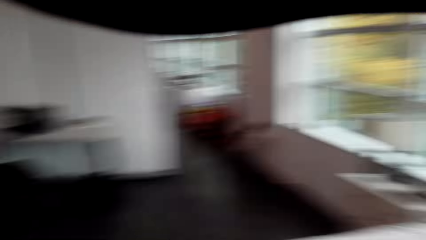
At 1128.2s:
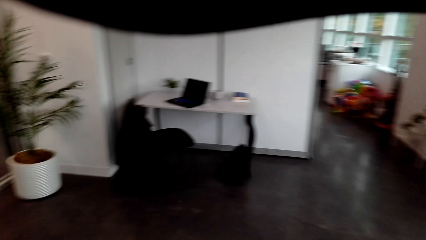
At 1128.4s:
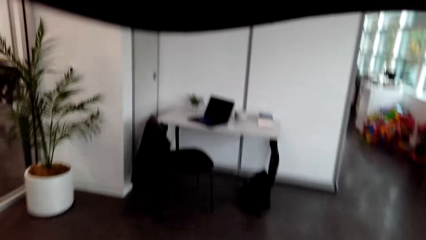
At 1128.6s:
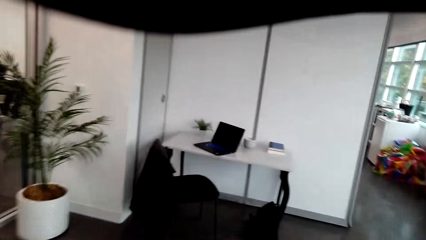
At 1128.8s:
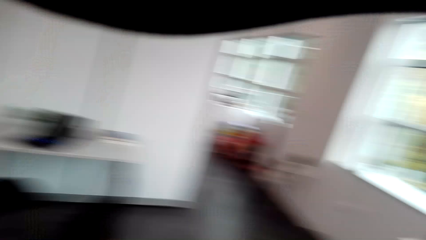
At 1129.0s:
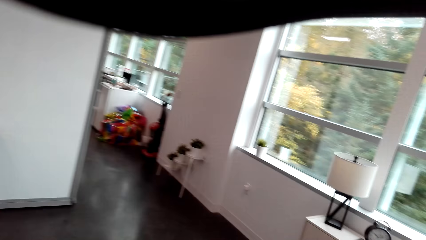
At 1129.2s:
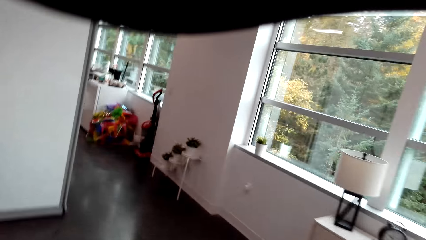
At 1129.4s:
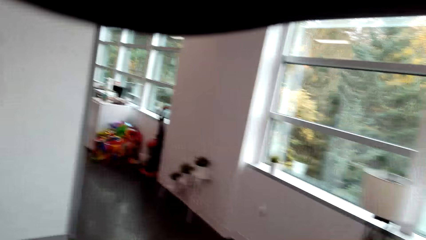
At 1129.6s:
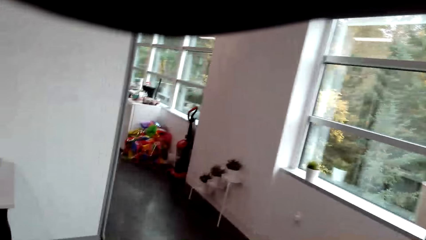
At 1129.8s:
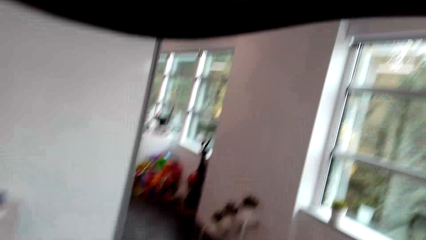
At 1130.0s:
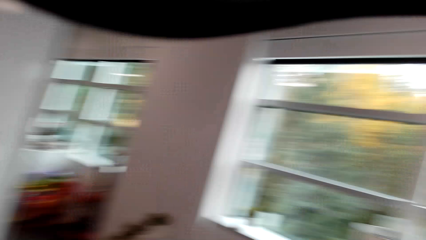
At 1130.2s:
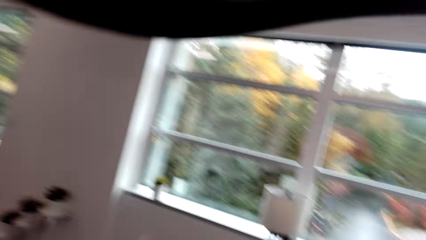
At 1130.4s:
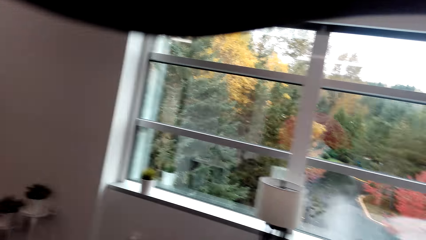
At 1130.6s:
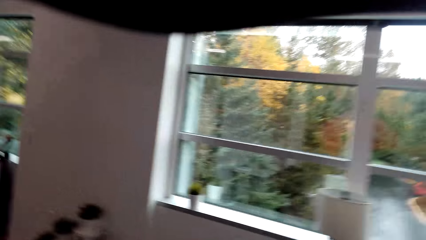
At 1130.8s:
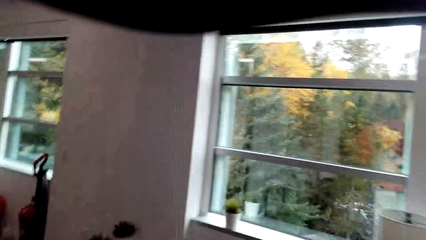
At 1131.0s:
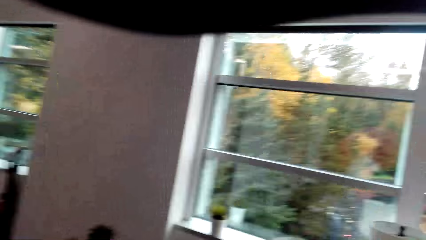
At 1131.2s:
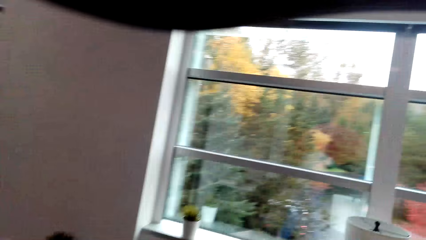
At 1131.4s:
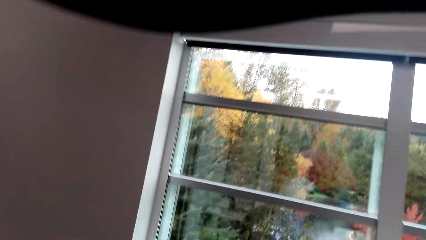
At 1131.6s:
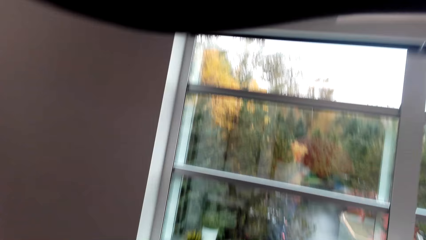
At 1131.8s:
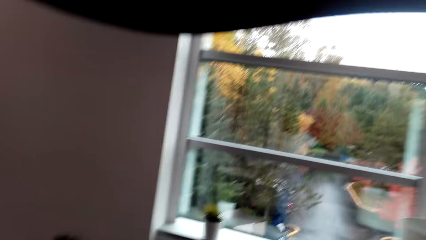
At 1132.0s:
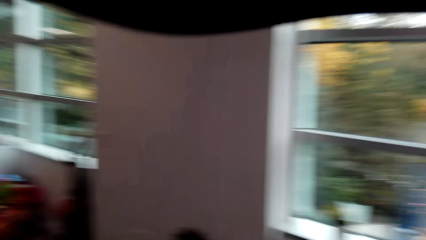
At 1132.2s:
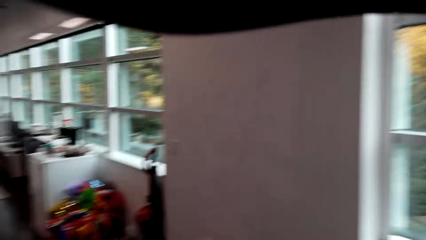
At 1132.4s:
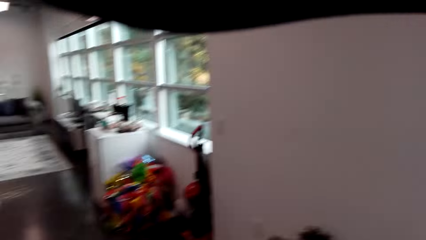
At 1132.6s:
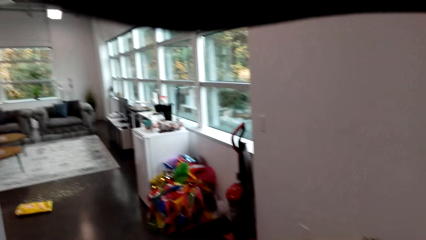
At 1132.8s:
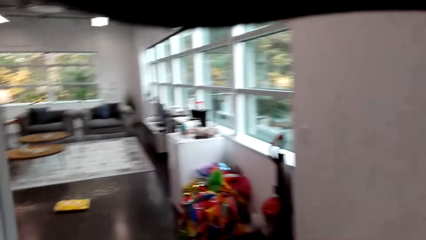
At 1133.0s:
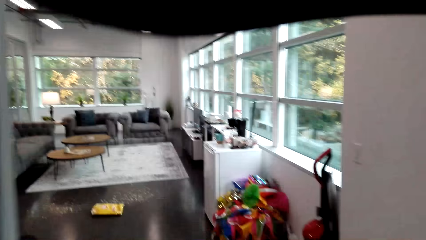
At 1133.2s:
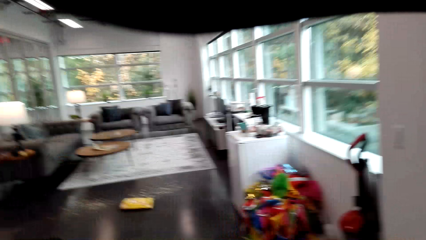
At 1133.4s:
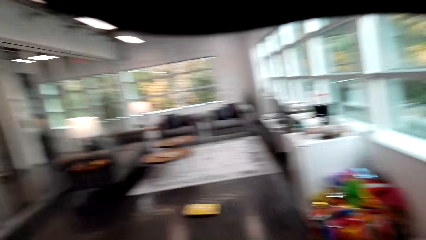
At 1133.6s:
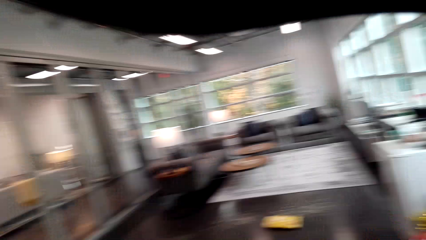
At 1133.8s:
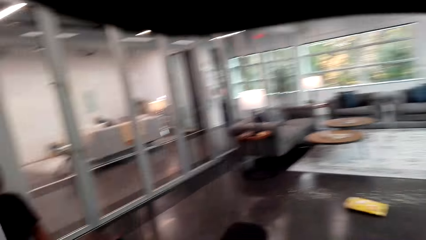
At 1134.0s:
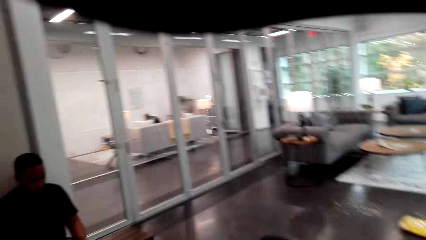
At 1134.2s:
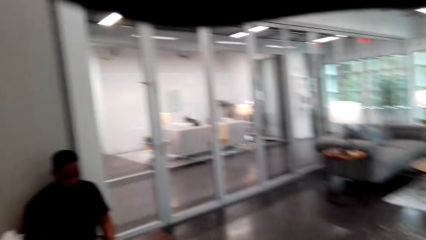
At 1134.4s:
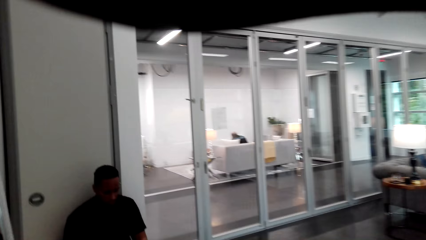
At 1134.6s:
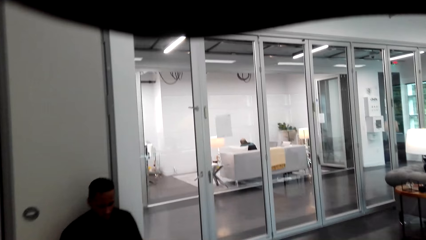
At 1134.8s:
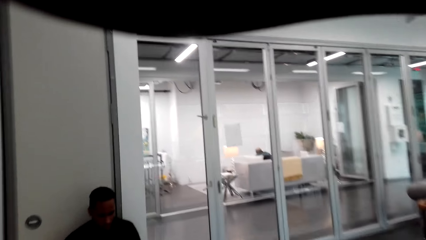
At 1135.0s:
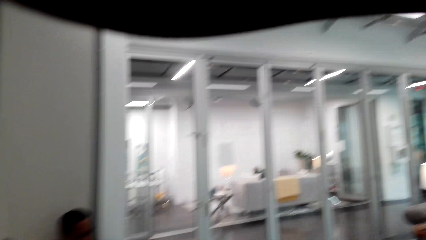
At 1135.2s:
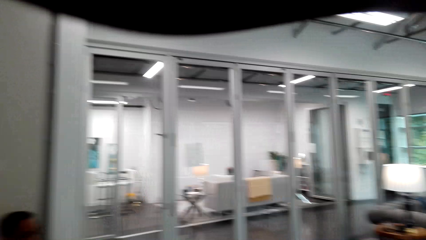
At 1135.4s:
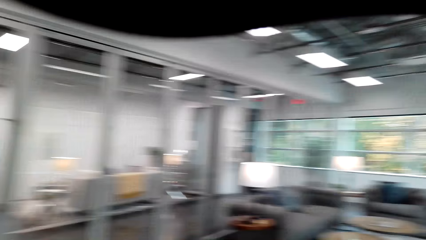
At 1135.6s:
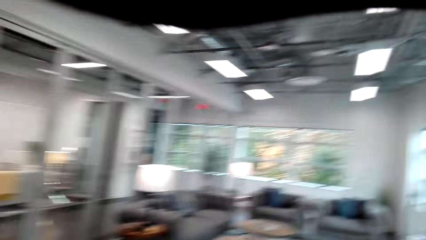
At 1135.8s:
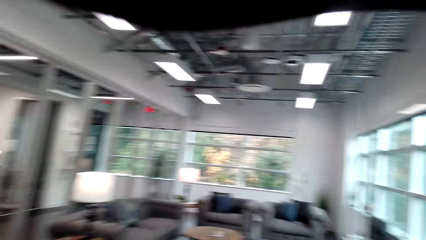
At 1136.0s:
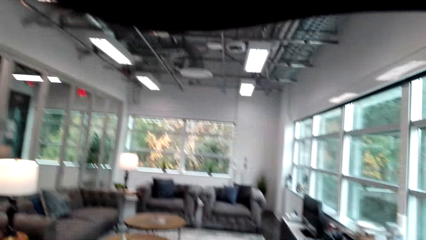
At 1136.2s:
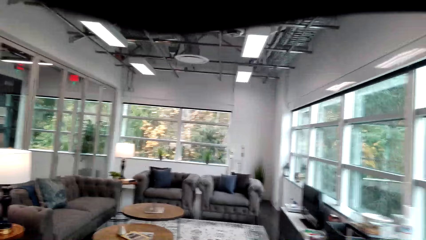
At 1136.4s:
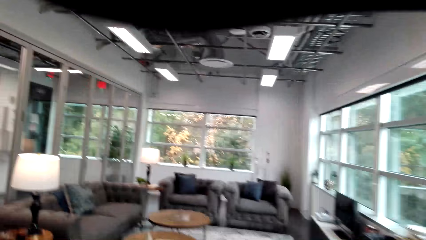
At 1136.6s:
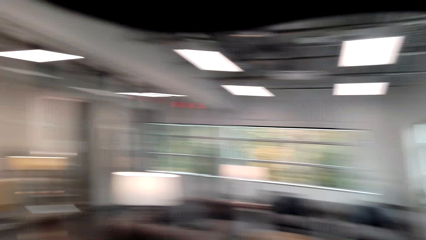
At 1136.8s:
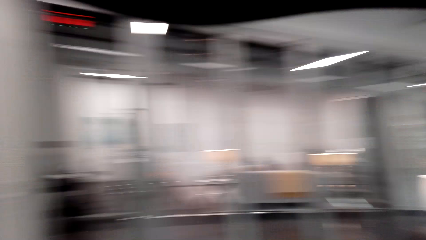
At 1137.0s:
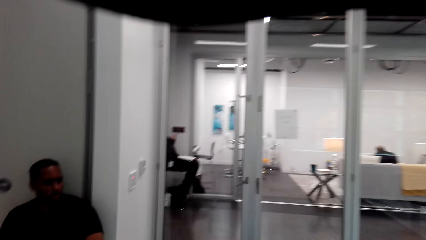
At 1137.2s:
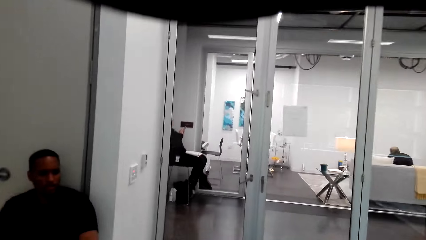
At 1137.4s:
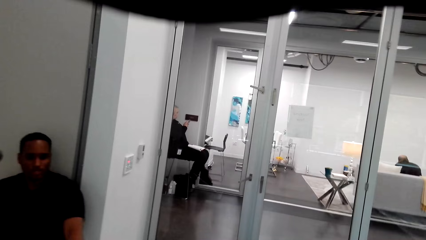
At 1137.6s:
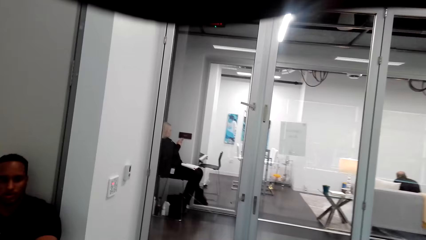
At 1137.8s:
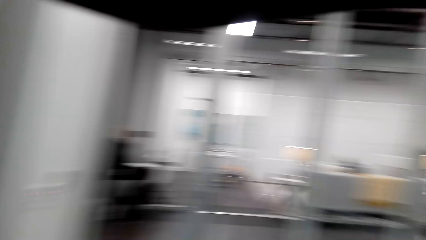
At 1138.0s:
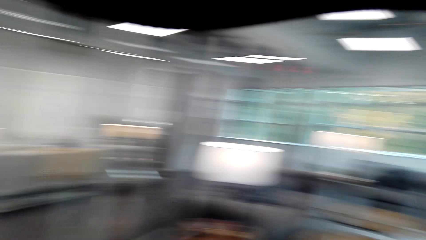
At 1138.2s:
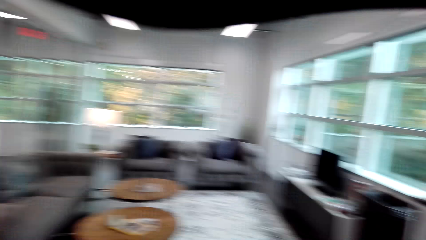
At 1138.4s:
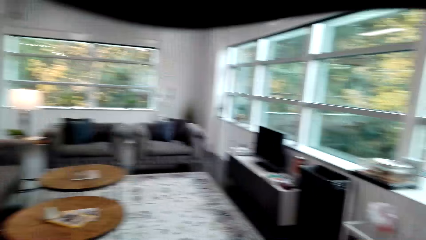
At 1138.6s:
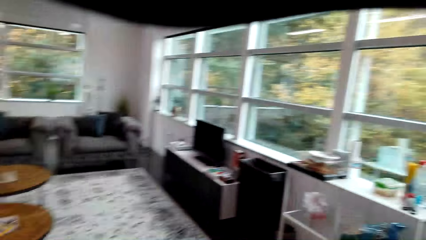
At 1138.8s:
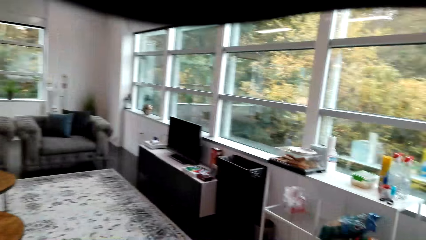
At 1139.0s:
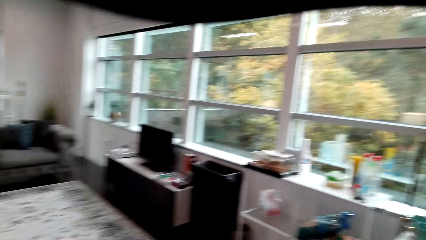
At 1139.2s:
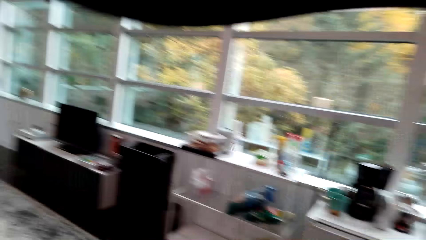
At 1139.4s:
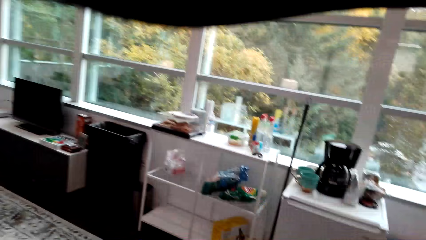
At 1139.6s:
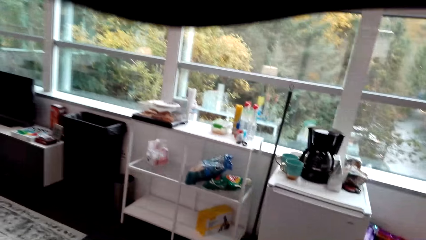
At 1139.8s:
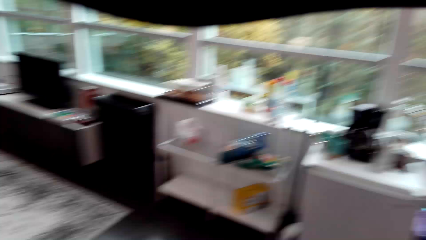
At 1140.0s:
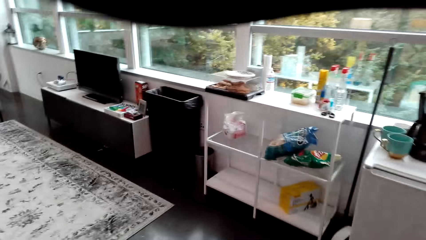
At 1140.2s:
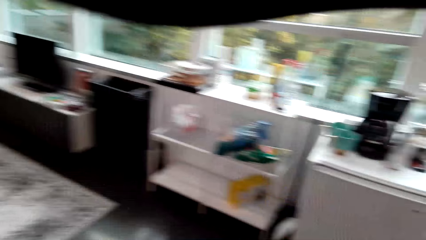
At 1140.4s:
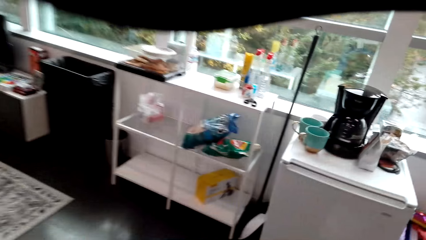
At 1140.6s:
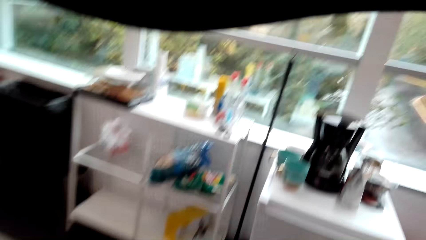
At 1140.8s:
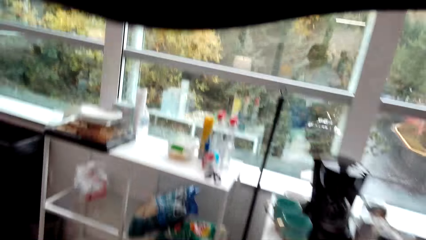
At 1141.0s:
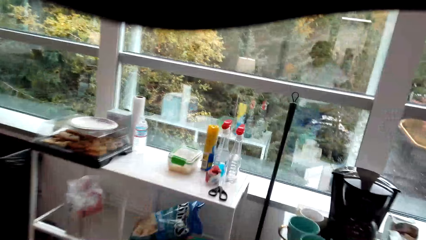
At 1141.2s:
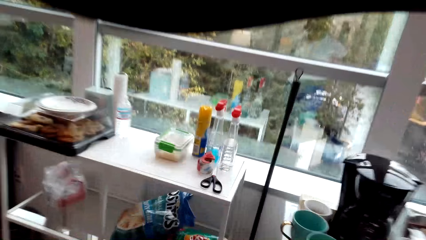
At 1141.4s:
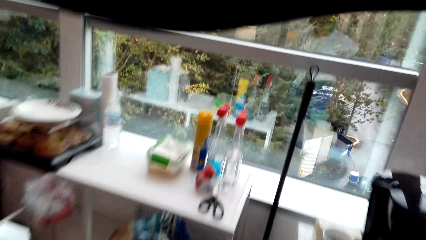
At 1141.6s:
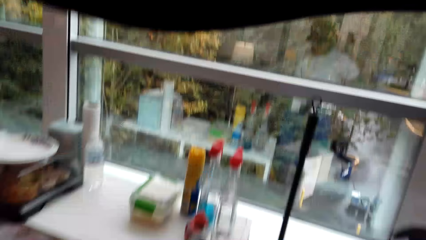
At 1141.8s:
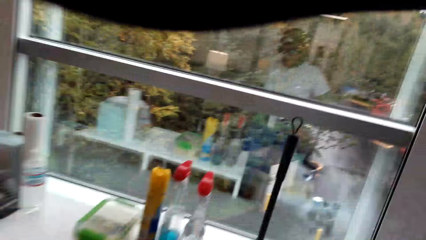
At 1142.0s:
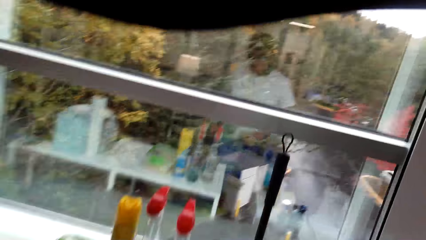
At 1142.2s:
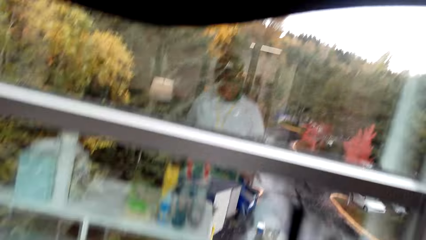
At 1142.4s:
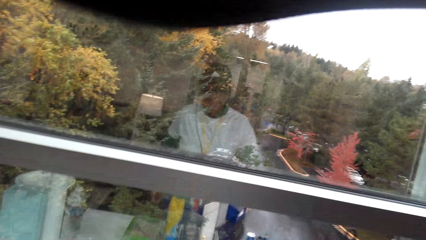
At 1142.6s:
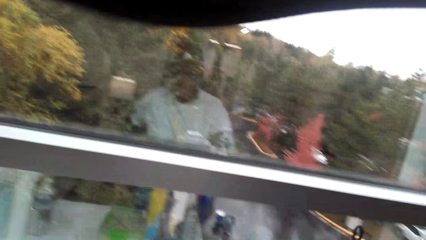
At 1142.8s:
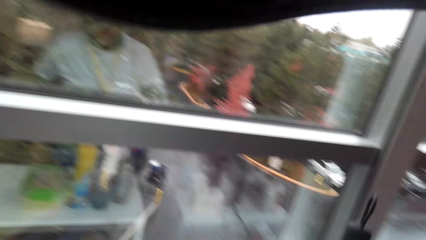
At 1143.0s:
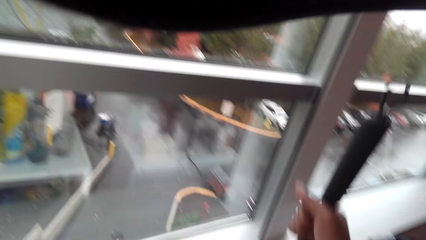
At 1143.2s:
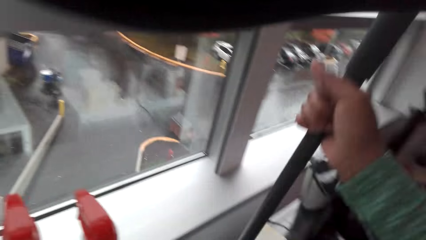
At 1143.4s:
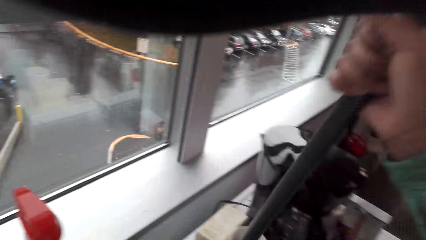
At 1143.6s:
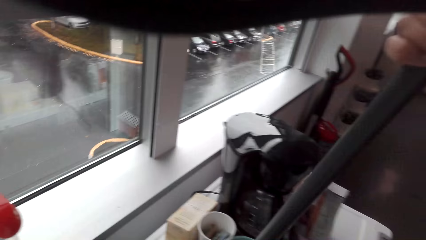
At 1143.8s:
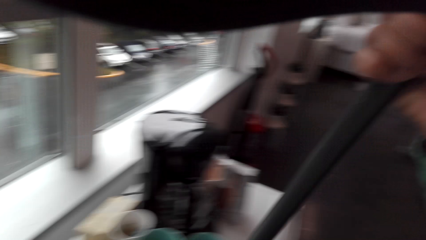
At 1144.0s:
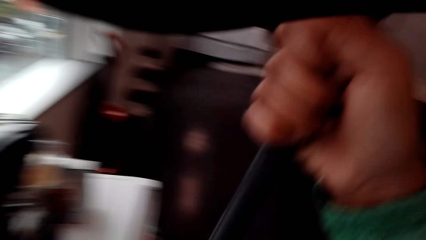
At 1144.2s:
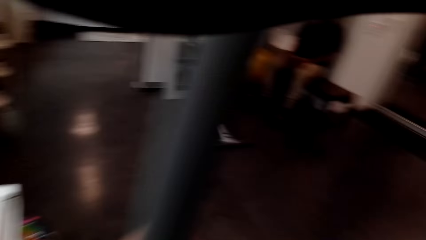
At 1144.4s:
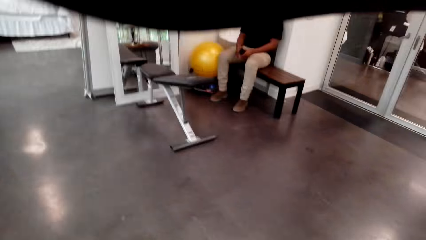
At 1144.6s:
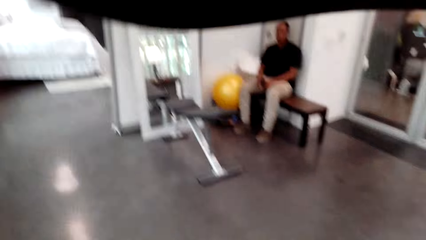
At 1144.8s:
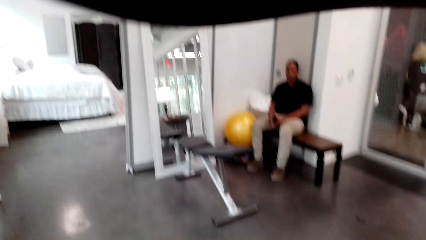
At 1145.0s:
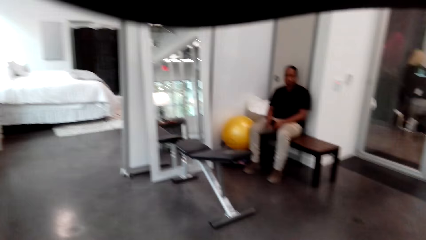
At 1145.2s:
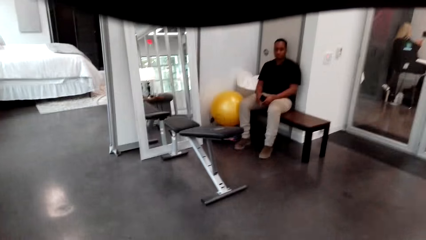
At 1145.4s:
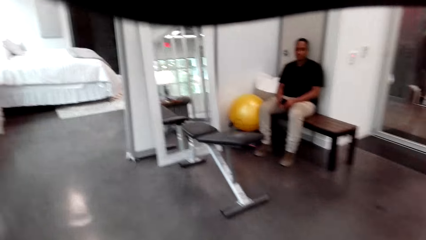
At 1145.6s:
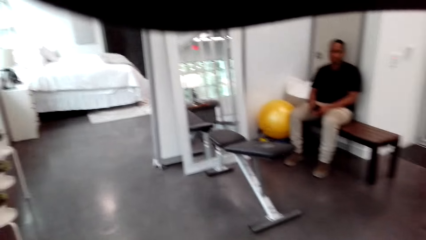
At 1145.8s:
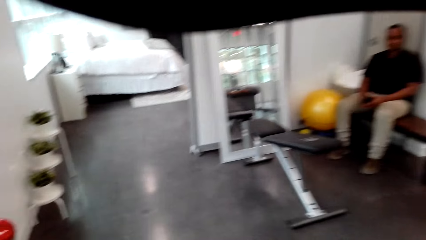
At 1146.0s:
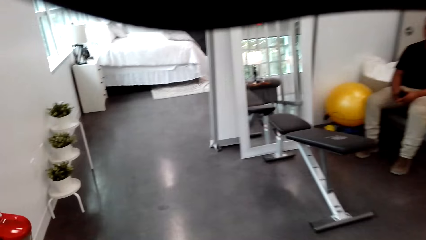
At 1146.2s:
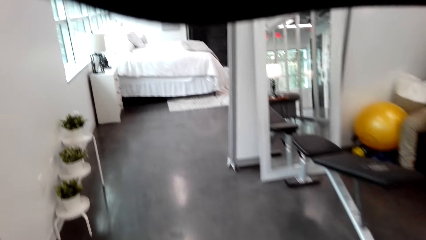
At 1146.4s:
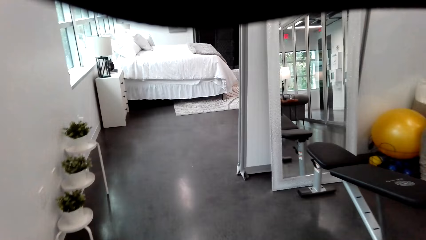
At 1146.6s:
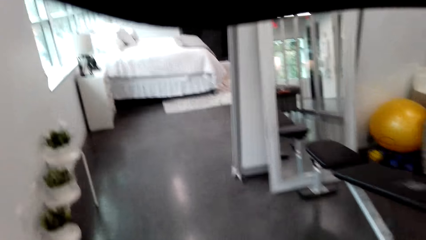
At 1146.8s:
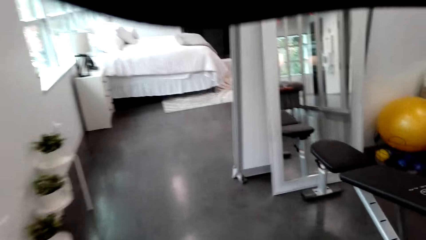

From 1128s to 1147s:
The camera wearer walks out of the bedroom. They talk with a man. They look around. The man points a hand. The camera wearer looks around. They pick up a broom. They walk in a room.
